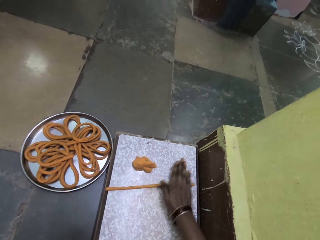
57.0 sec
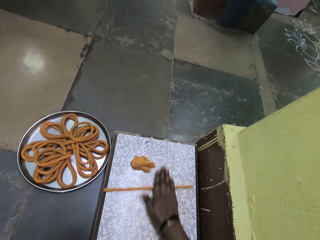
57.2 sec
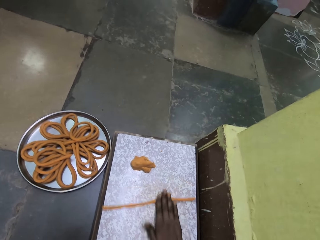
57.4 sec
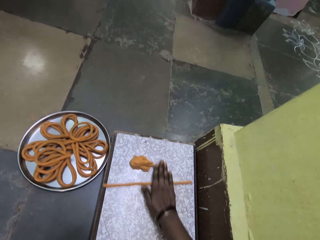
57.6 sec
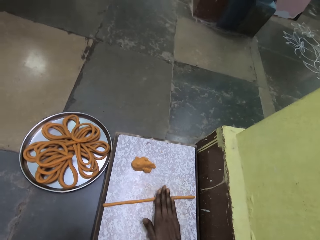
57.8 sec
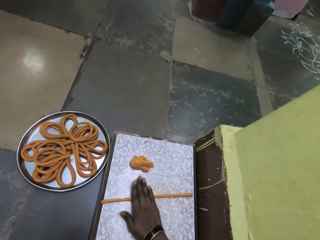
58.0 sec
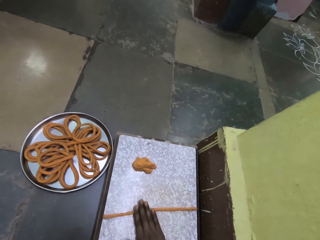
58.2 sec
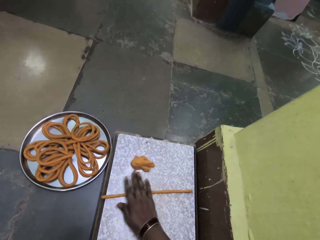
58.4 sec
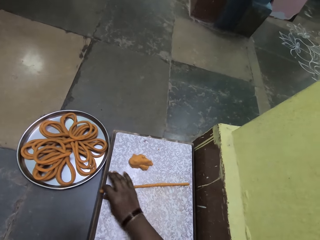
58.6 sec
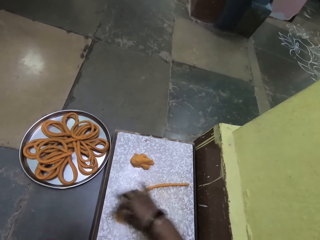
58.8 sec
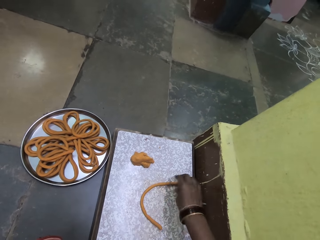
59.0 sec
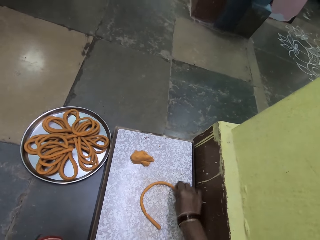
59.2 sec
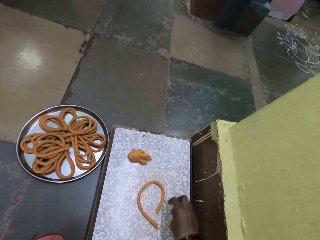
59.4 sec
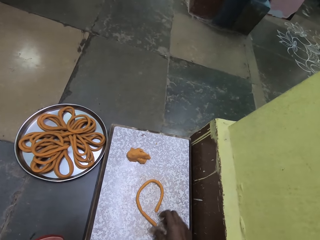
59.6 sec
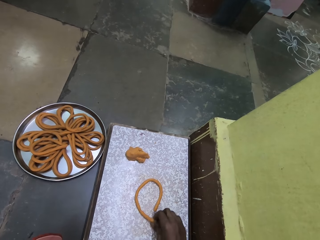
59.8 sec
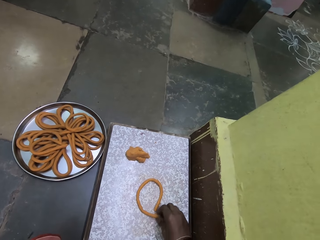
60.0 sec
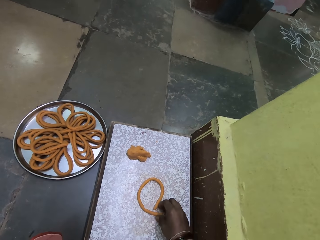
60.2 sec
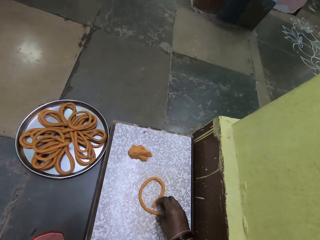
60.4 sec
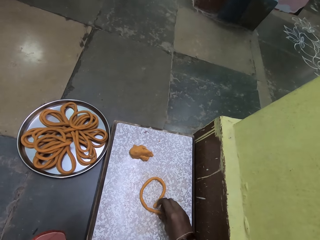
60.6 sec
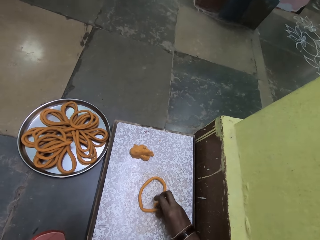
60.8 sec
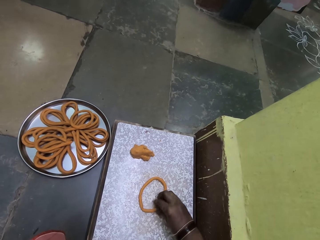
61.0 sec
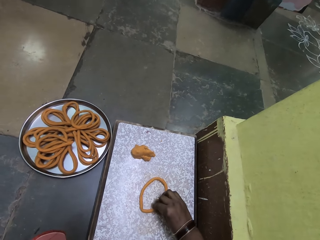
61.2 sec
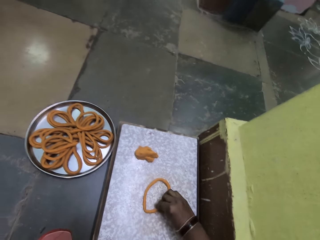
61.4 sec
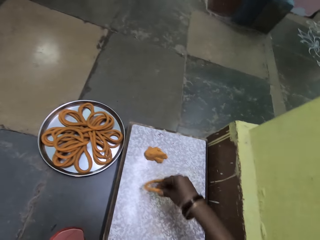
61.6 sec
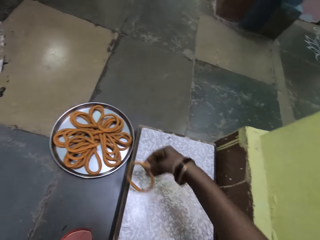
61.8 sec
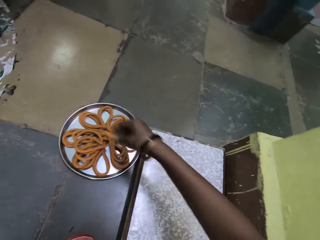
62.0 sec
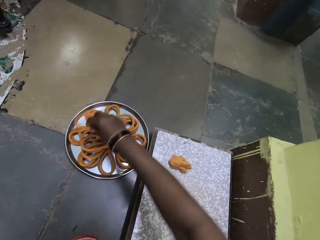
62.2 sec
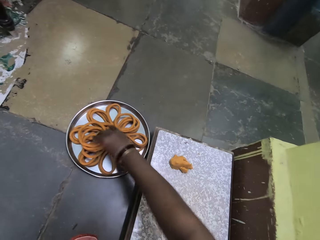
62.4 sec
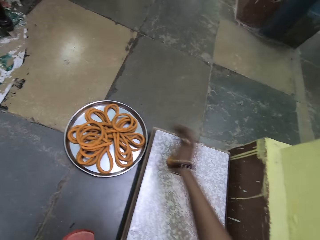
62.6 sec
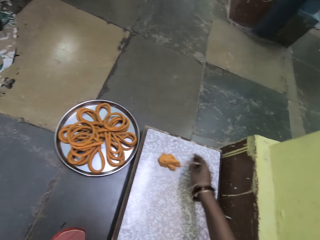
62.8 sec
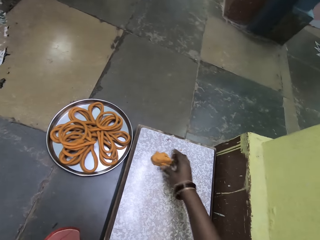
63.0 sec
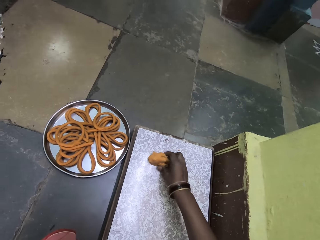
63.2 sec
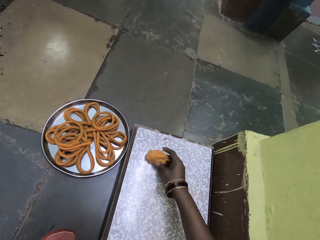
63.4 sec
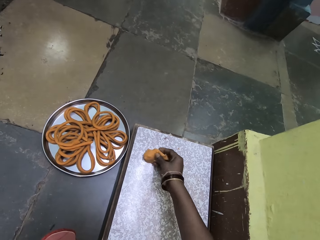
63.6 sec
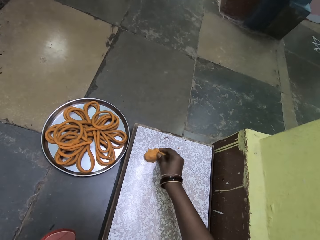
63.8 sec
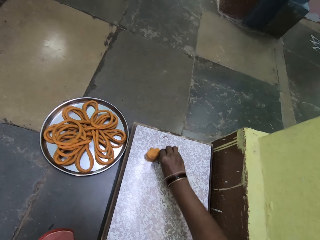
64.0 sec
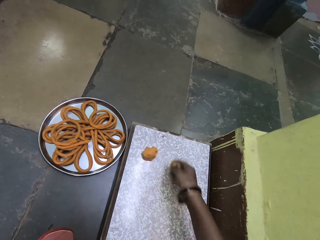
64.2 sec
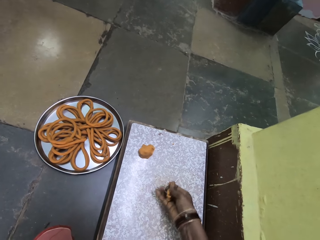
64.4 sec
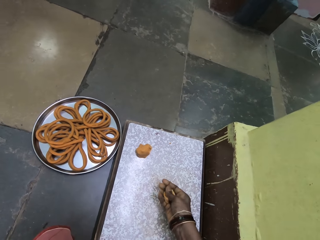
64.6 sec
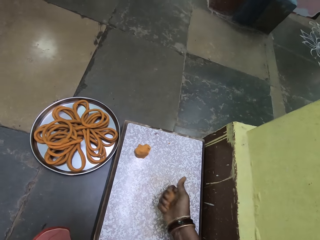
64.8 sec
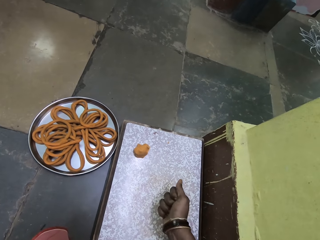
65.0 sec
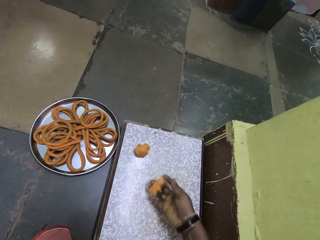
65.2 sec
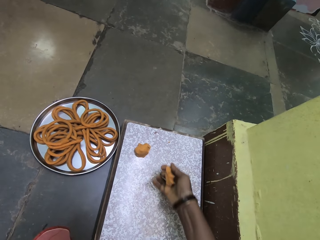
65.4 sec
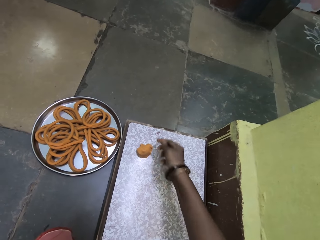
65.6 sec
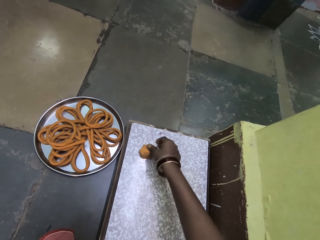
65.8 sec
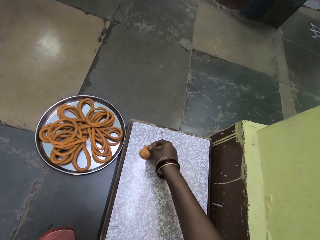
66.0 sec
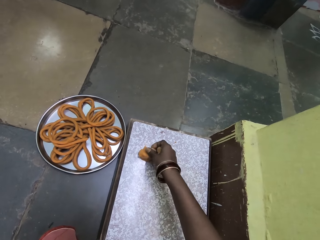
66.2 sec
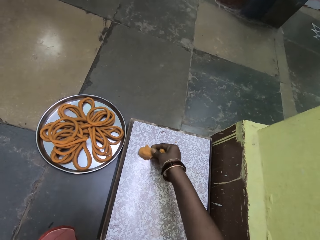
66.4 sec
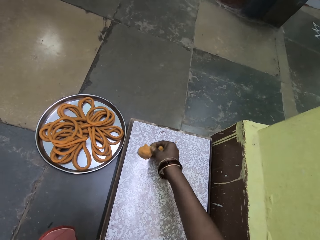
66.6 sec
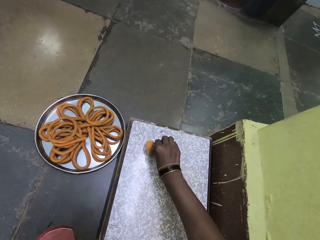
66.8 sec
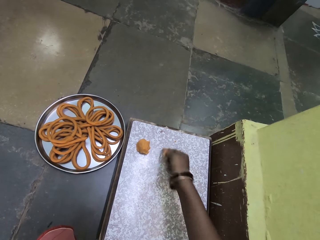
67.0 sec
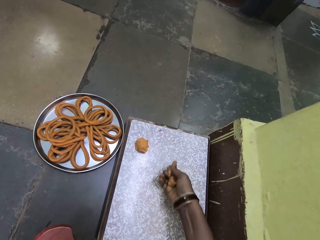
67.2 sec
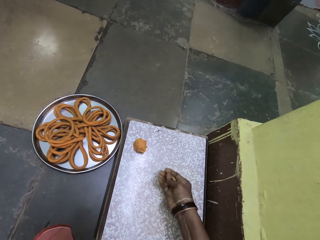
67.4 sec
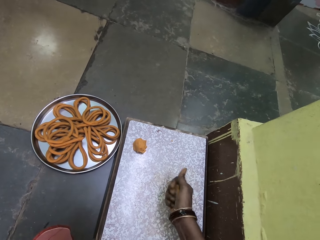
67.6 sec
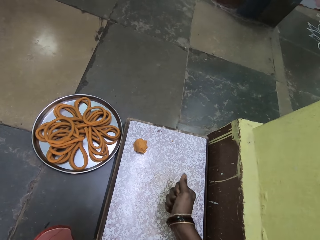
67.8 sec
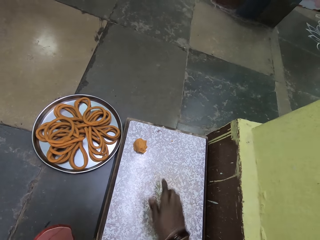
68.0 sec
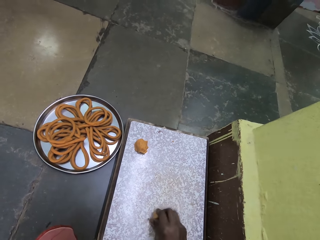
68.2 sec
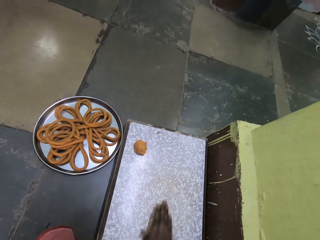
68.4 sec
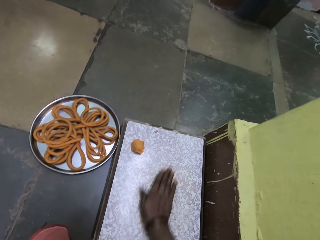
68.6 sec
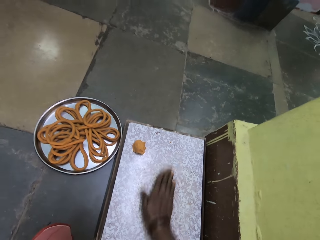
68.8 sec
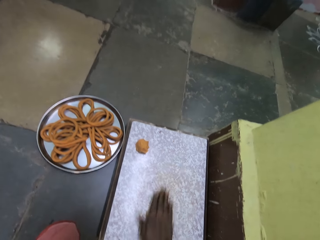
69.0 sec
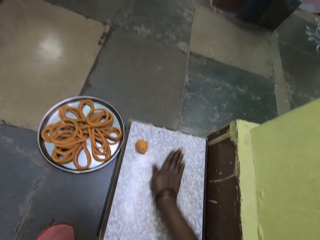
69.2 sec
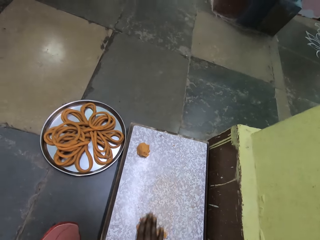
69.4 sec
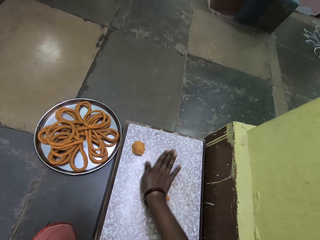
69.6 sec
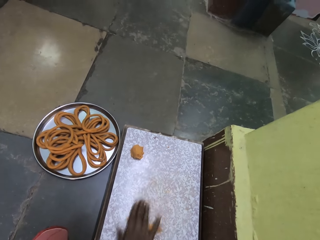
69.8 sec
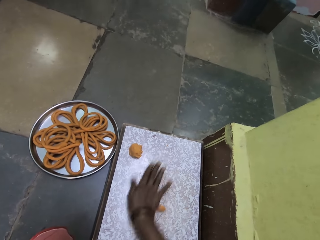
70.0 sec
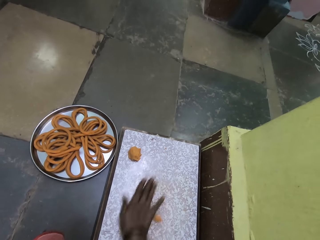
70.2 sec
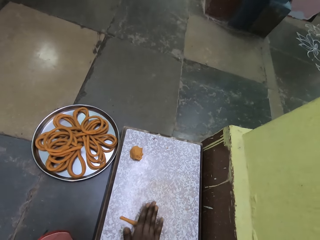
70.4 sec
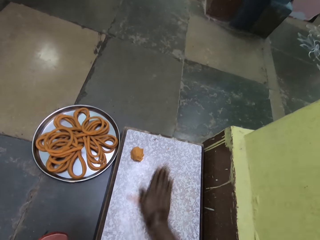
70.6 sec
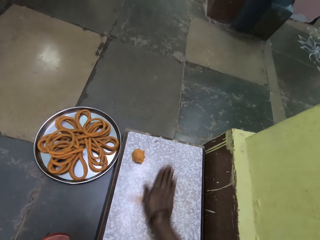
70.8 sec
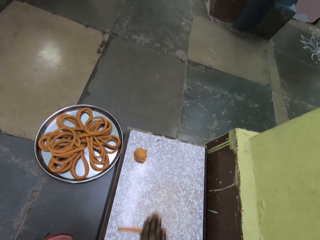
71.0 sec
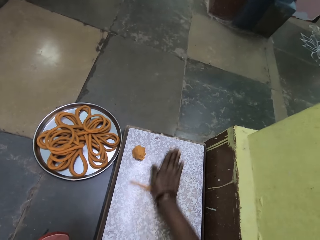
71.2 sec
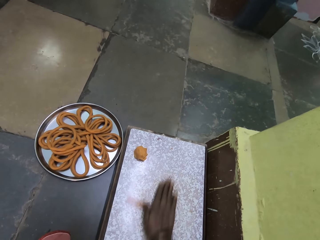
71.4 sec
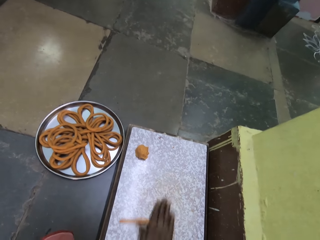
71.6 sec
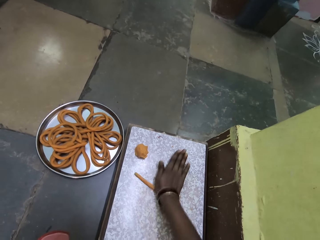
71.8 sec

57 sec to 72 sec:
The camera wearer folds the wheat dough. They pick up the dough with her right hand. They put the spaghetti on the platter. They drop the dough with her right hand. They cut a piece of the dough with her right hand. They cut the wheat dough. They rub the dough against his right hand. They roll the wheat dough.

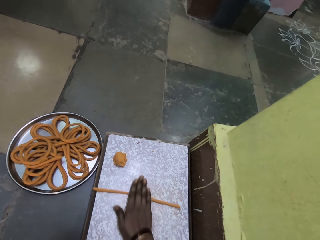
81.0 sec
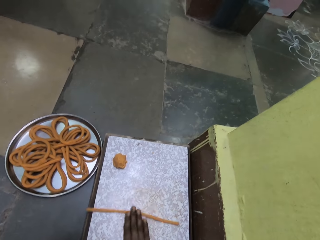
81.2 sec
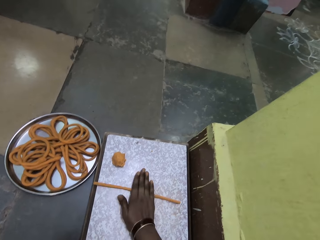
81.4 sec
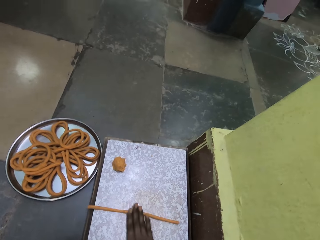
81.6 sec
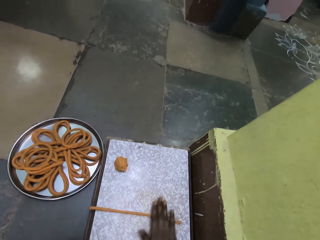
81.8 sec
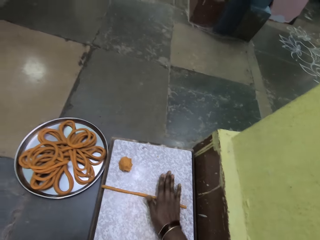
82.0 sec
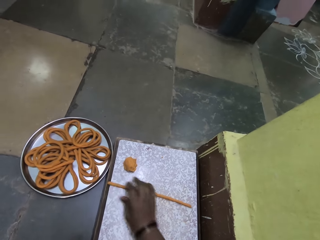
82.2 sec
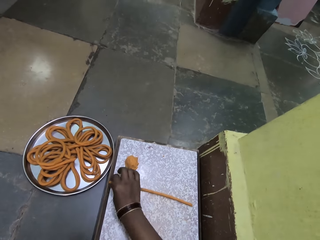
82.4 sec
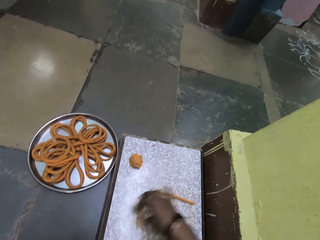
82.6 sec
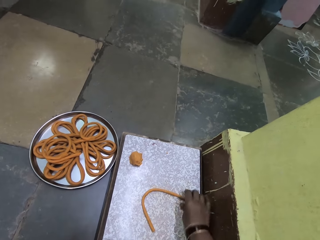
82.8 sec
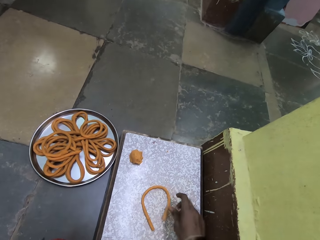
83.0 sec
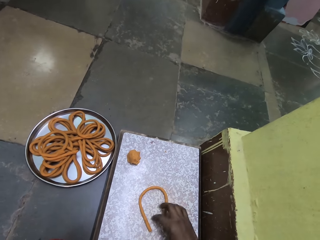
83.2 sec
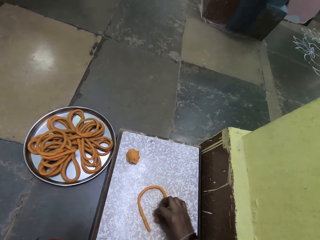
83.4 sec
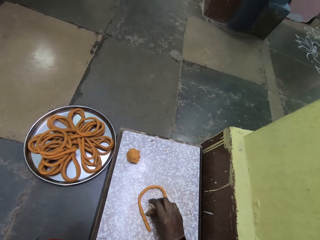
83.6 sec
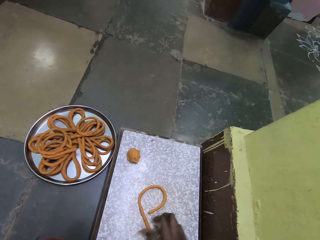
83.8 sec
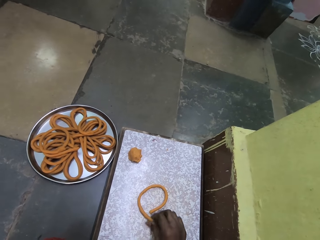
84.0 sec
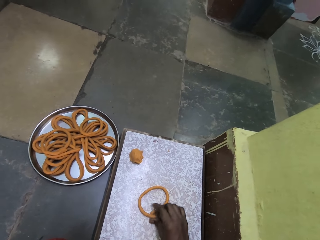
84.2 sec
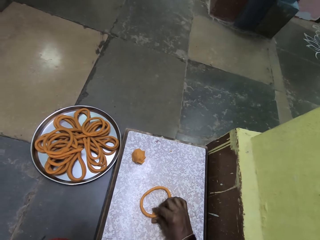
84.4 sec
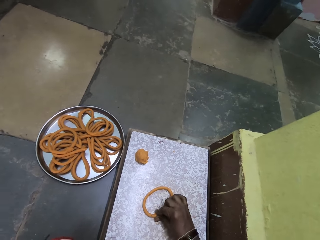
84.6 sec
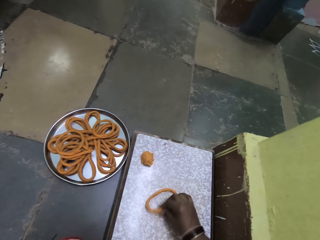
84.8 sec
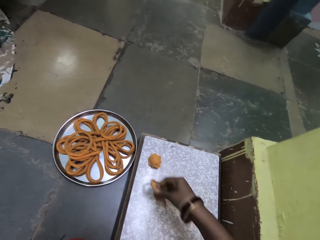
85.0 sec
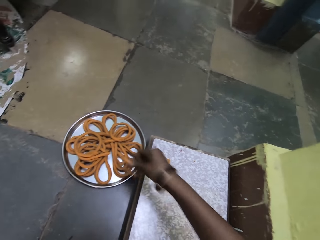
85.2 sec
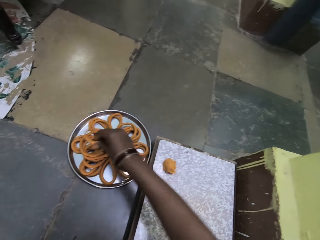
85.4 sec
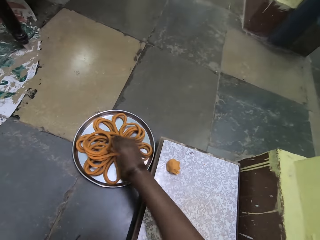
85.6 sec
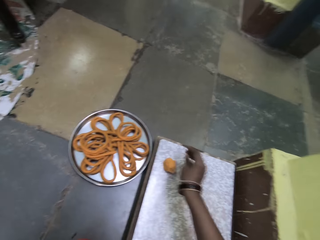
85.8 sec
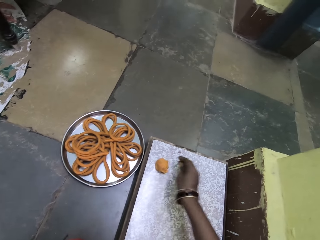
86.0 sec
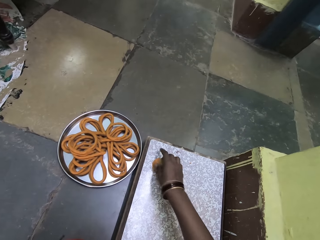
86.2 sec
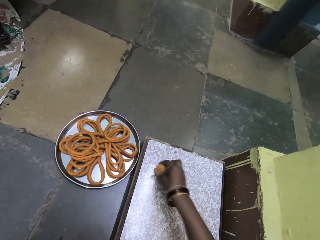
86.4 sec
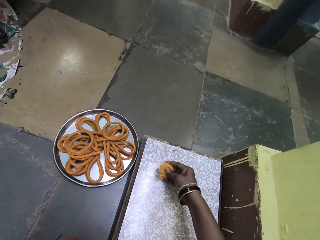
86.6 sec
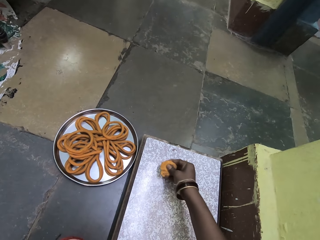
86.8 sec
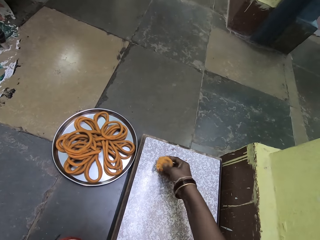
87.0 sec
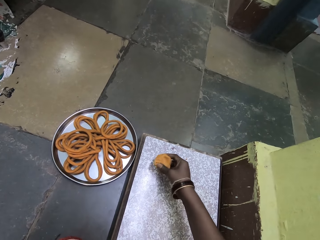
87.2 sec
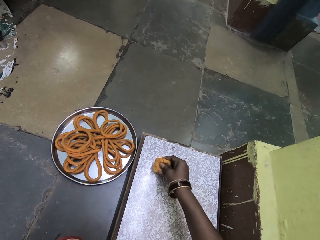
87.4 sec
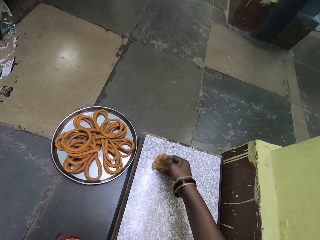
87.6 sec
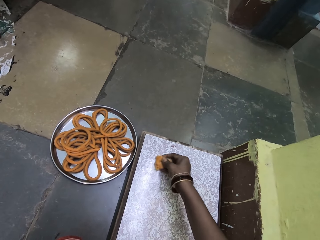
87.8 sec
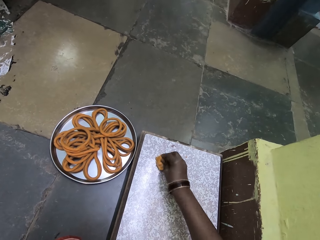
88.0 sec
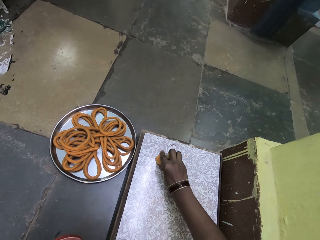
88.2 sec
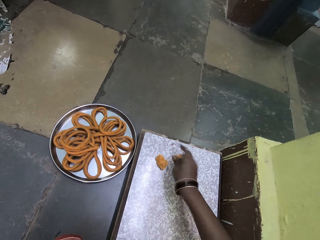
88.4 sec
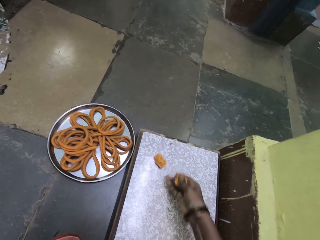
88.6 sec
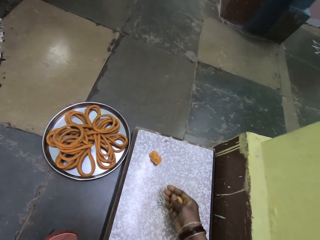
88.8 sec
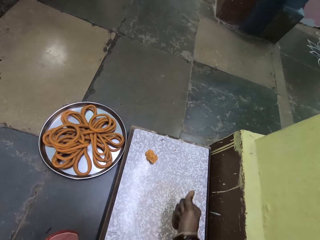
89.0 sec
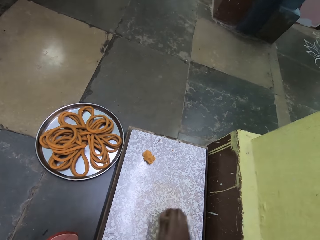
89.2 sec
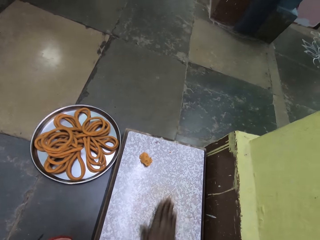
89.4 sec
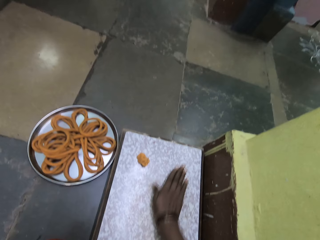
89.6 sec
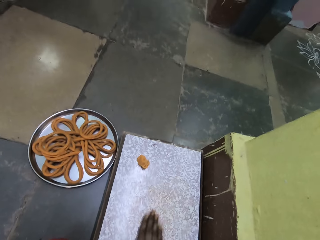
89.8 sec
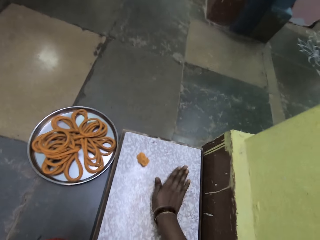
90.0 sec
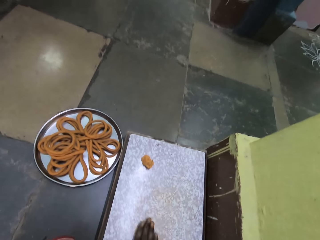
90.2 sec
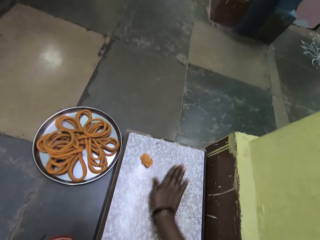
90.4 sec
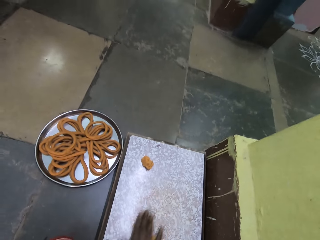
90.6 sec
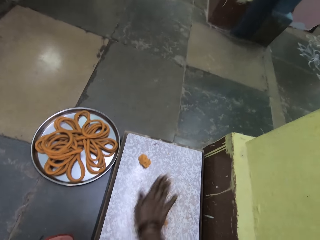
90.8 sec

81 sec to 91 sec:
The camera wearer folds the wheat dough. They drop the dough with her right hand. They put the spaghetti on the platter. They mold the dough. They cut the wheat dough. They rub the dough against his right hand. They roll the wheat dough.
